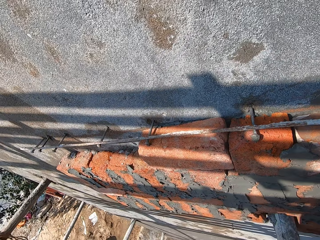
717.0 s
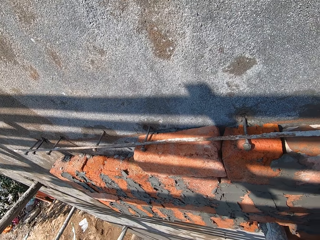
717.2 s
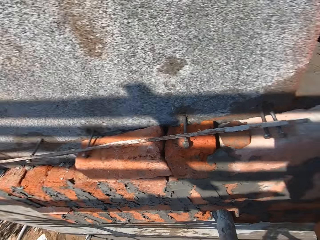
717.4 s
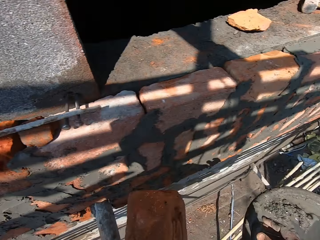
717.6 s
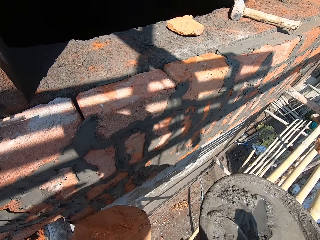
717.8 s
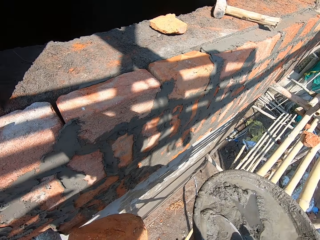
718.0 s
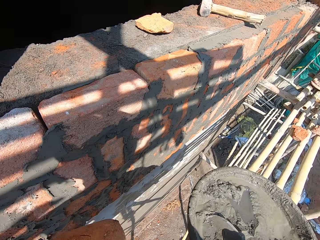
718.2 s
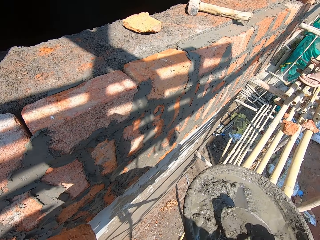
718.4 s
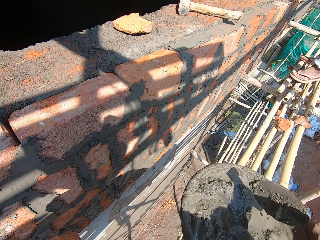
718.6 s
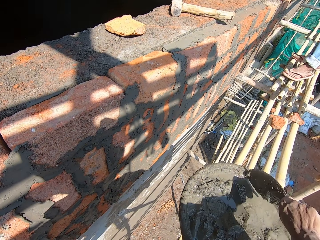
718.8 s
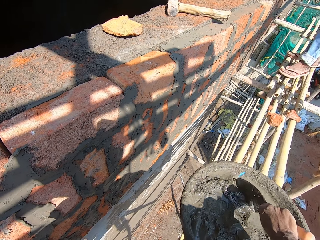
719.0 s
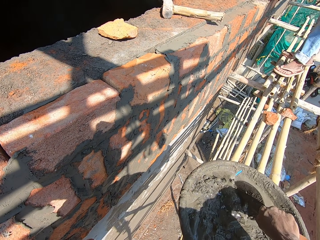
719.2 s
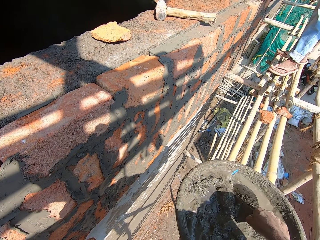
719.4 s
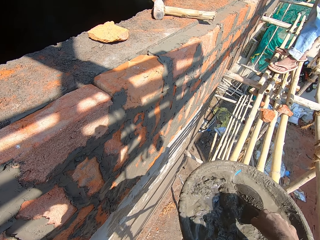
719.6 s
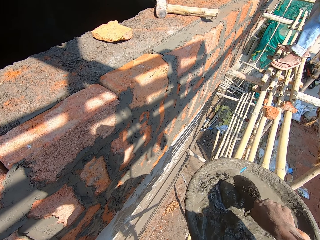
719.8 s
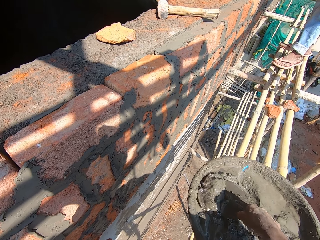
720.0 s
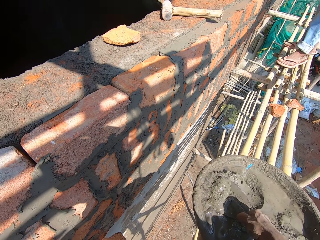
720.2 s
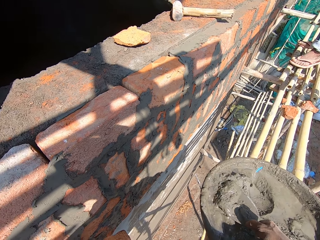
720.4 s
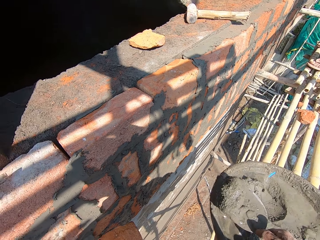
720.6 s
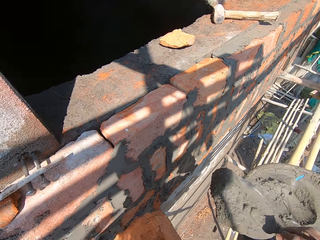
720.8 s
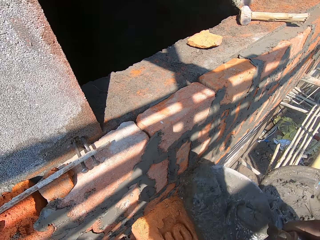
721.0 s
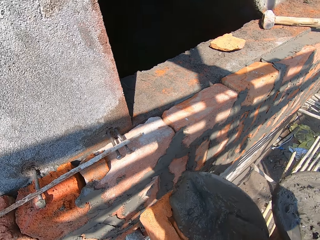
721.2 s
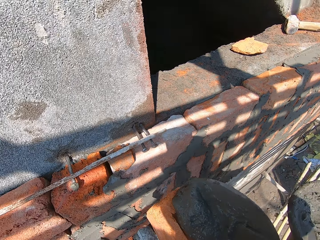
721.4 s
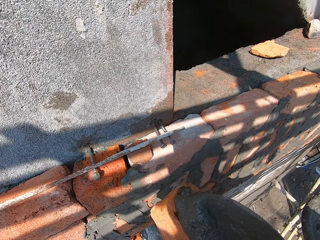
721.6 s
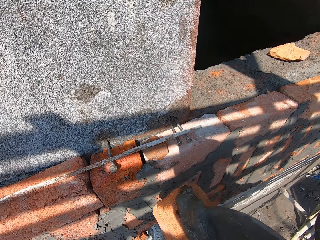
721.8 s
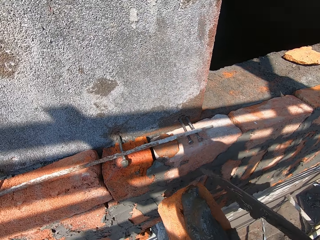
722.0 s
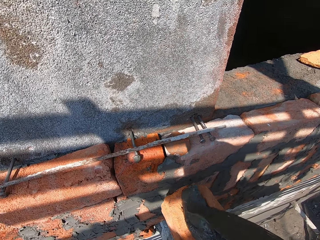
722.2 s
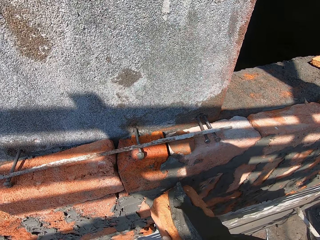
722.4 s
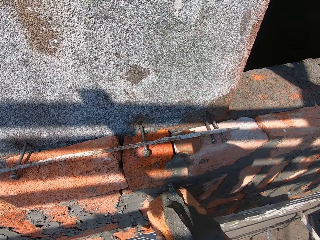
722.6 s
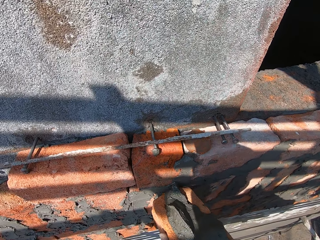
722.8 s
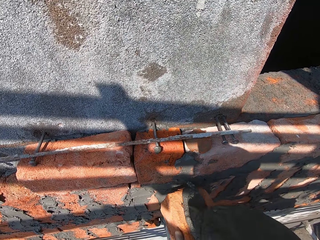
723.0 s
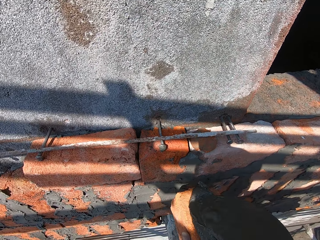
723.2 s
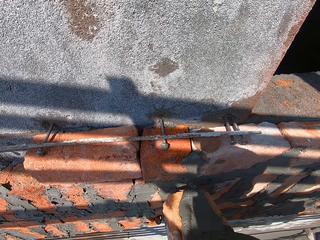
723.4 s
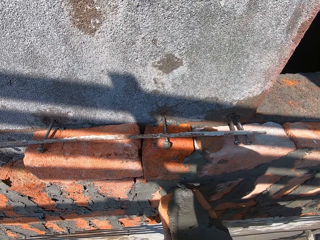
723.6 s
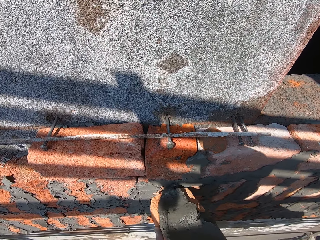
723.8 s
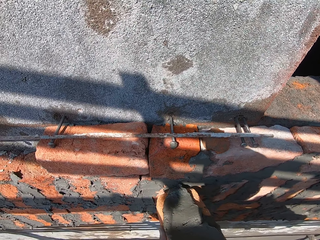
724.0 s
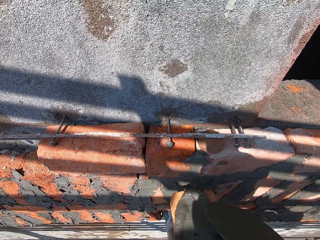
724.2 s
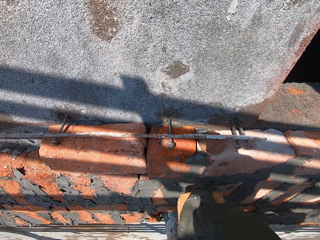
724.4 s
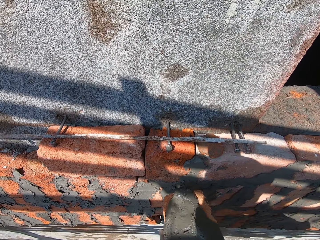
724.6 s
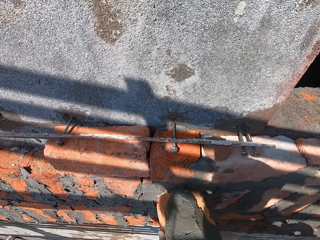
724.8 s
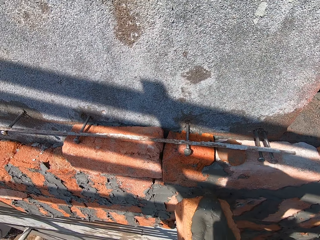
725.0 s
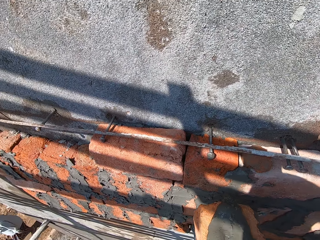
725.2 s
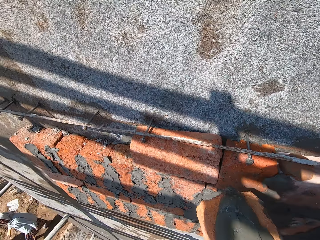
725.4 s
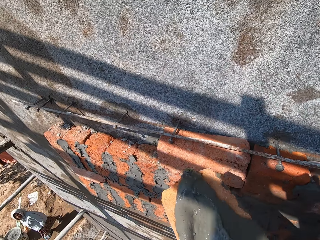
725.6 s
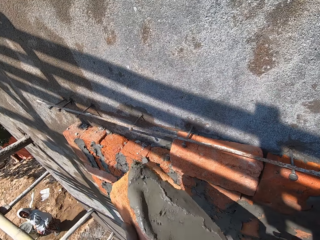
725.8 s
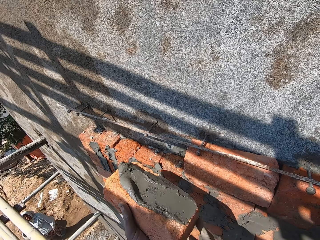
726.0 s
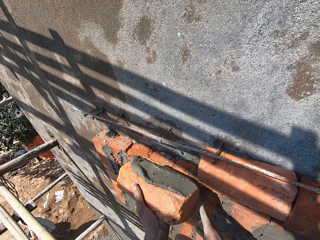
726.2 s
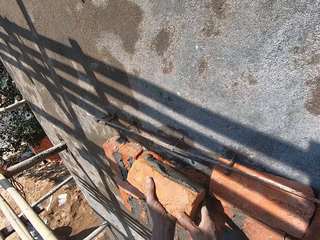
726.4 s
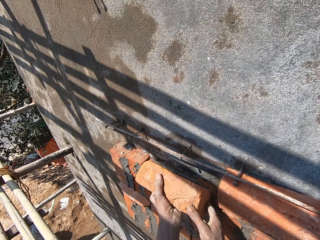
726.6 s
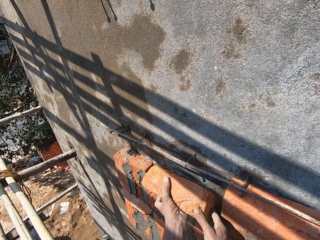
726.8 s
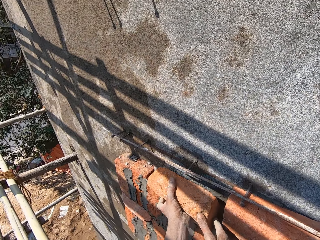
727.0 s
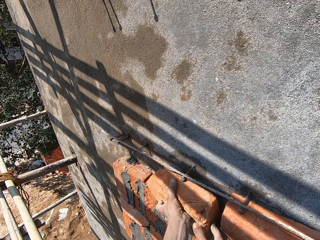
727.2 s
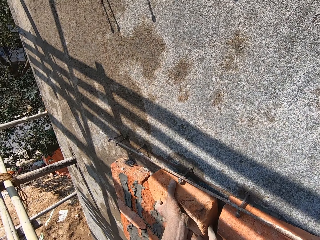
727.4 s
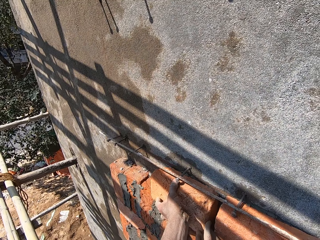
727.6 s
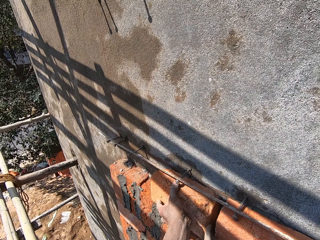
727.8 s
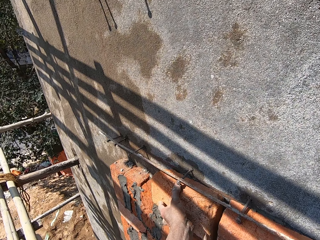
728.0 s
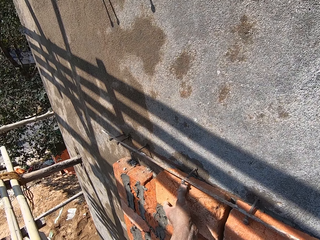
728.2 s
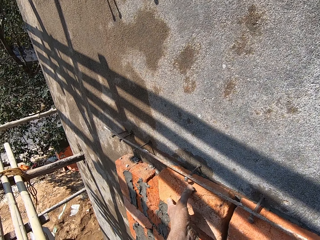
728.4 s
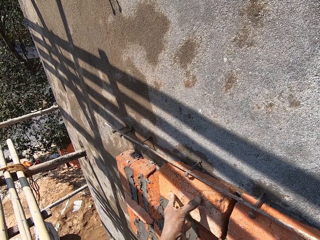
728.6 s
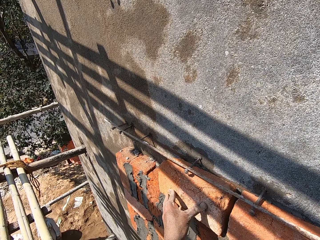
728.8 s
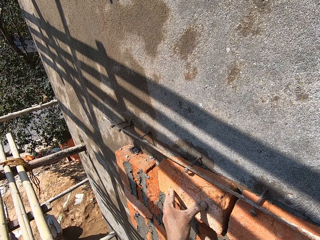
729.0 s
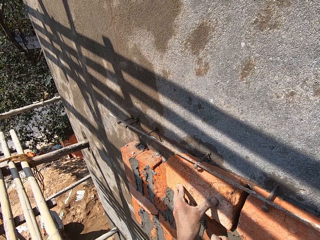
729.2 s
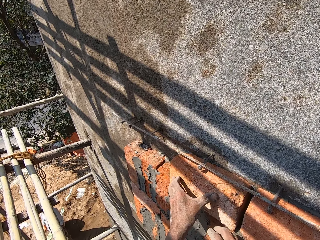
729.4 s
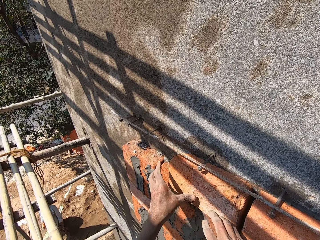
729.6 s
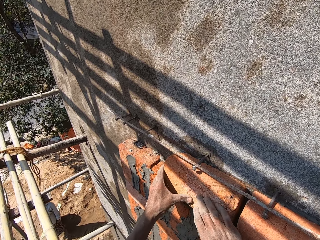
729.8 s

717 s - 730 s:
The camera wearer picks the hand trowel from the pan on the scaffold with his right hand. He scoops some mortar from the pan on the scaffold with the hand trowel in his right hand. He applies the mortar from the hand trowel in his right hand on a brick in his left hand. He smears the mortar to the brick. He fixes the brick with mortar in his left hand on the wall with both hands. The woman converses with the camera wearer and a man.

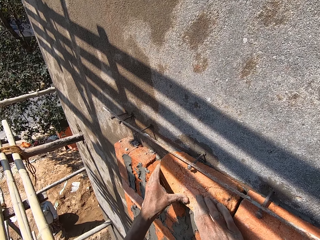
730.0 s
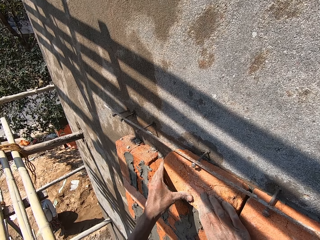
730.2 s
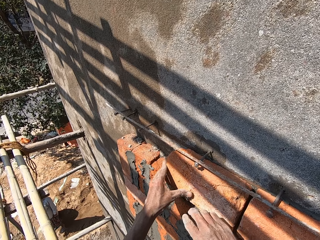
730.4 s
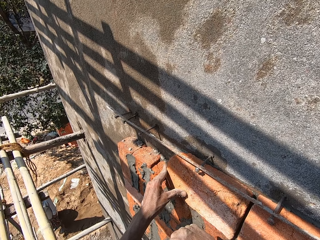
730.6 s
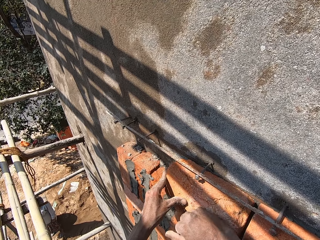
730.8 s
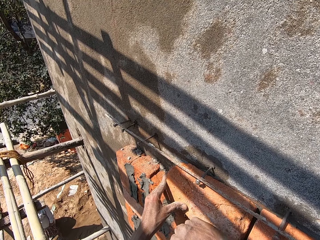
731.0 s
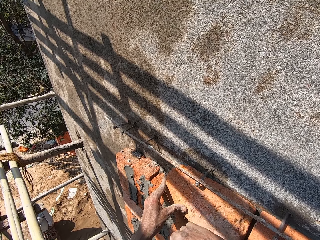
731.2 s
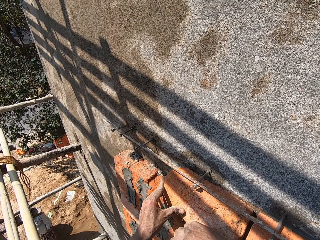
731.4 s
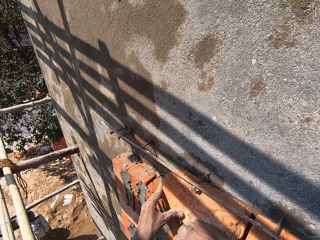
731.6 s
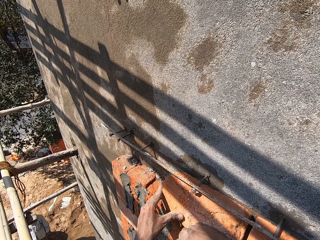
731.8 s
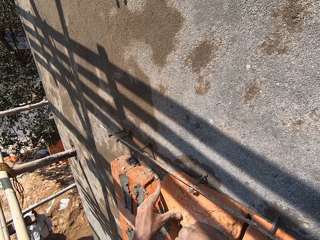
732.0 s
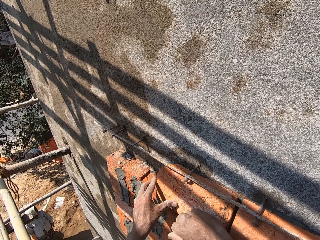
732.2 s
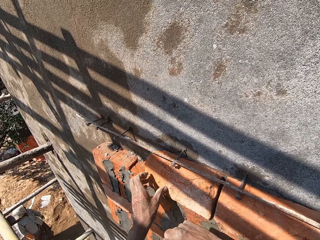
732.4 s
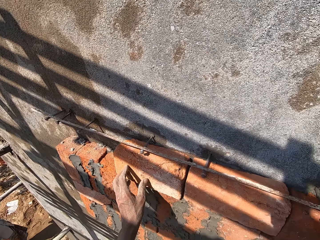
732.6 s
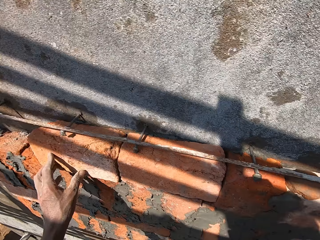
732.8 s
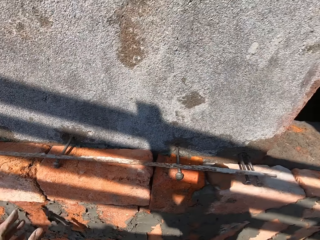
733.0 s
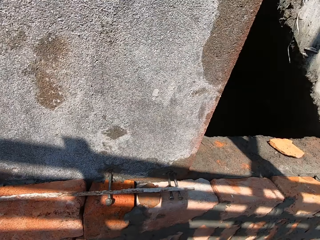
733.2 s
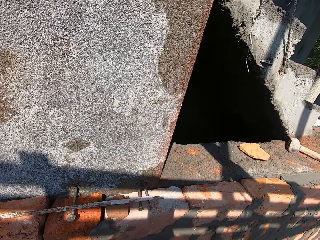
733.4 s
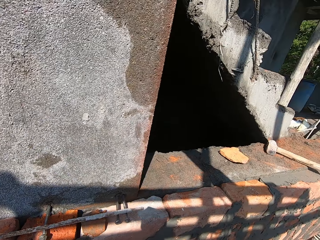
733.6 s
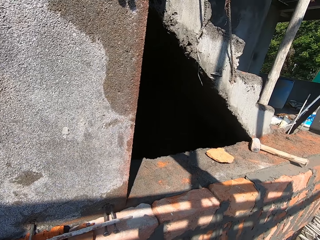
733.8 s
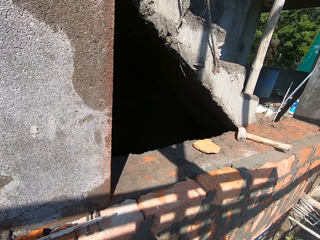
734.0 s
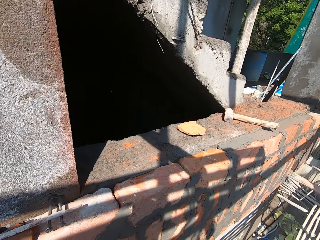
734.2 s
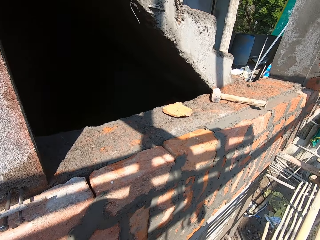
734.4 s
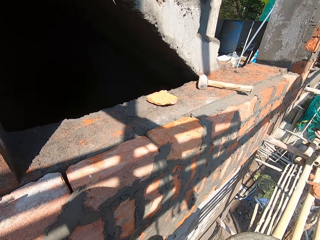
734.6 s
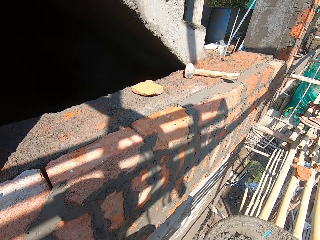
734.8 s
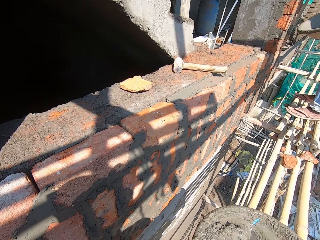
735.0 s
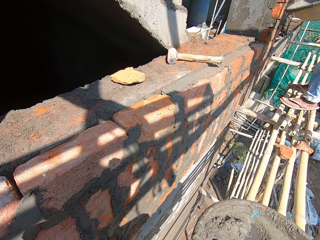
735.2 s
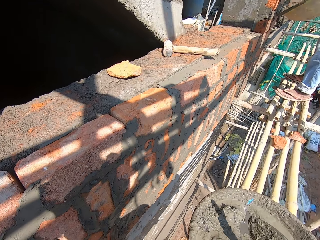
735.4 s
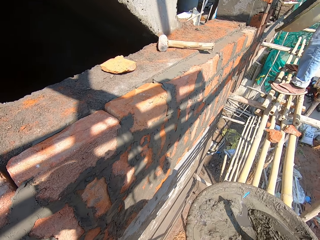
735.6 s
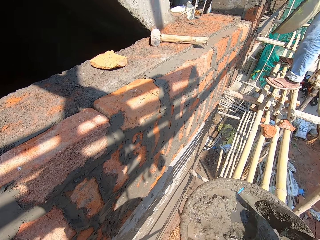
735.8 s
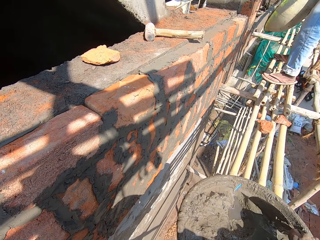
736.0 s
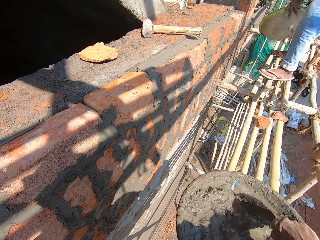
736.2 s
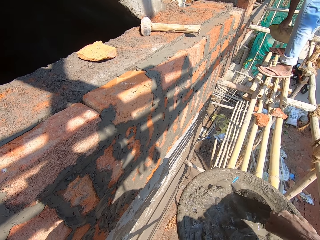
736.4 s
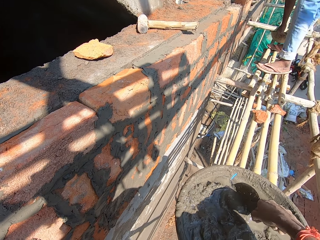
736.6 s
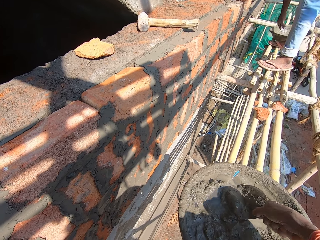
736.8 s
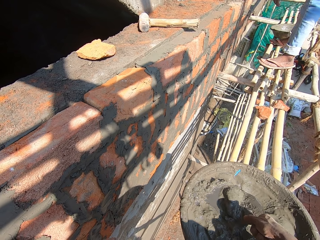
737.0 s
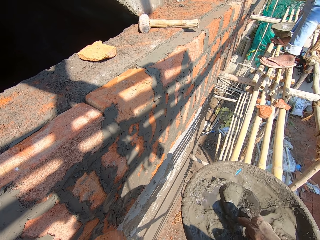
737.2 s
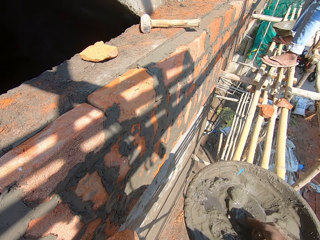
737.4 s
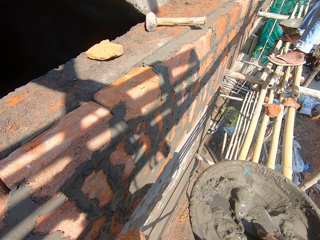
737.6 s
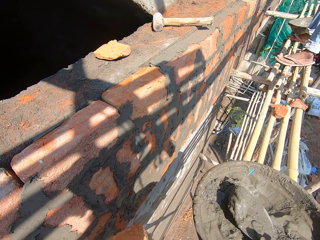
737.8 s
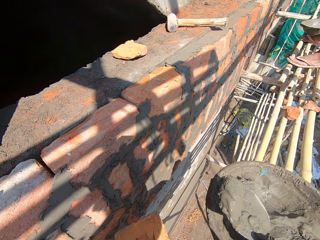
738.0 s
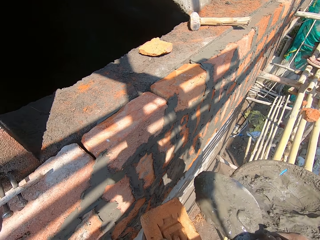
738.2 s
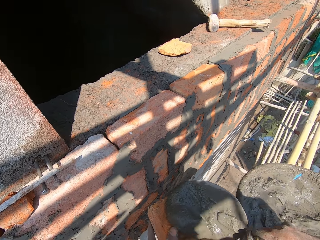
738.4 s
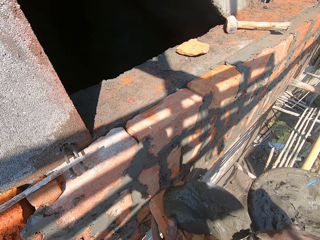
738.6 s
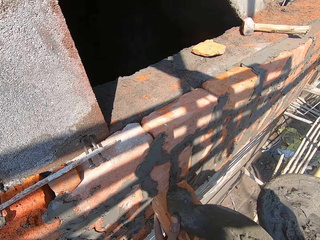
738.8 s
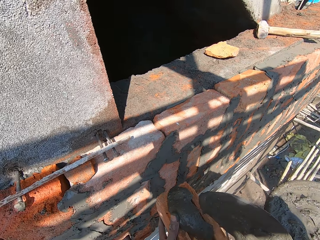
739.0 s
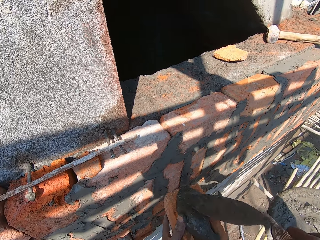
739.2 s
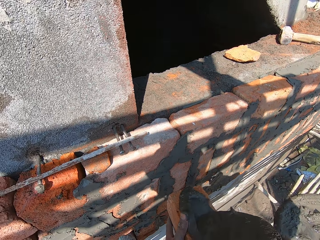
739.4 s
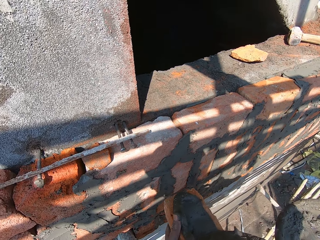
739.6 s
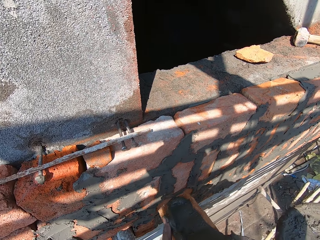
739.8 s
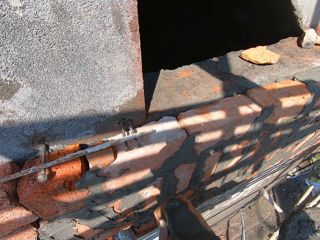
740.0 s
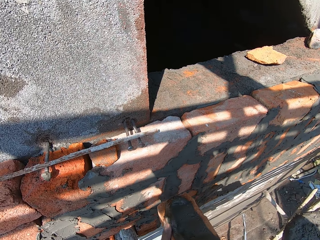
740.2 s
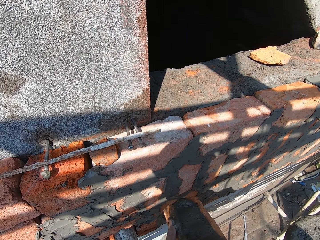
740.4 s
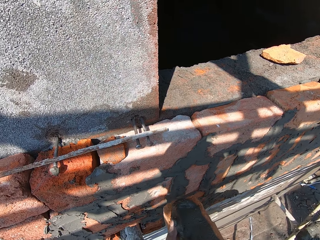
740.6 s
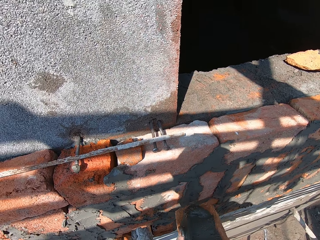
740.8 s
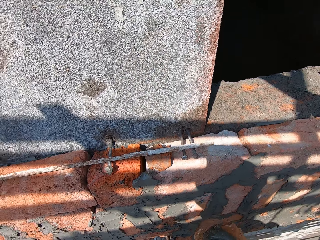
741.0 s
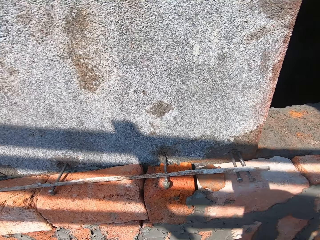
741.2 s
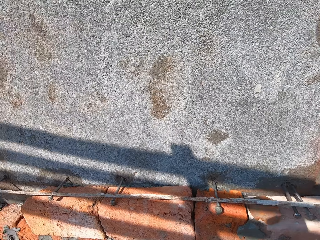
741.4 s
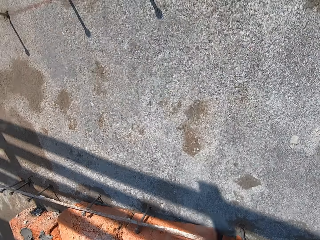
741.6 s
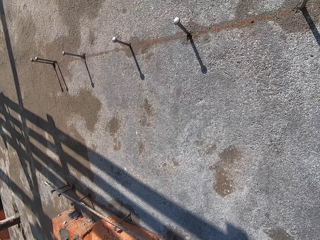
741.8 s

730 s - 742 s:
The camera wearer adjusts the brick. He hits the brick. He looks around. A man holds a mortar tray or wide pan. The camera wearer scoops some mortar from the pan on the scaffold with the hand trowel in his right hand. The man drops the wide pan in his hands on the scaffold. The camera wearer applies the mortar from the hand trowel in his right hand on a brick in his left hand. He smears the mortar to the brick.
